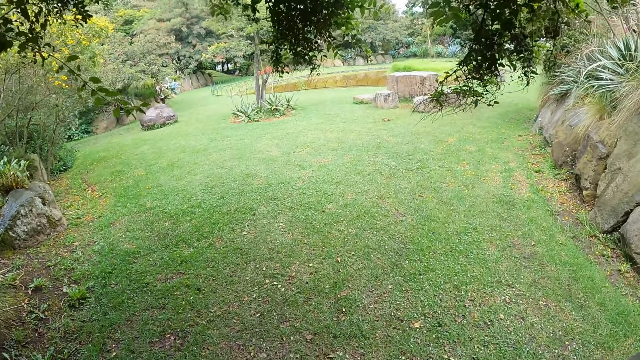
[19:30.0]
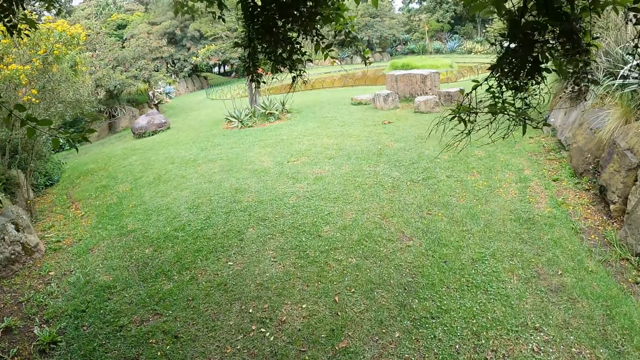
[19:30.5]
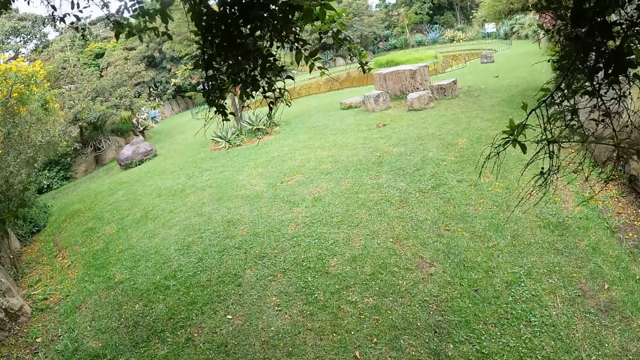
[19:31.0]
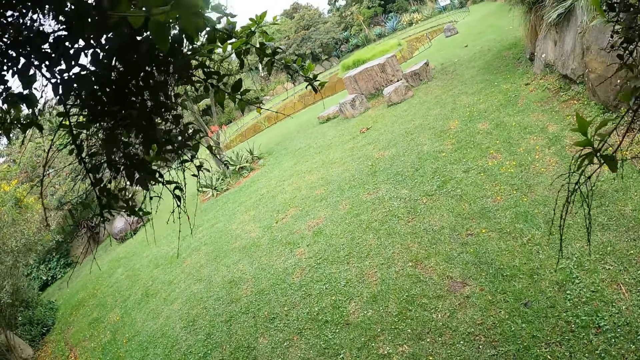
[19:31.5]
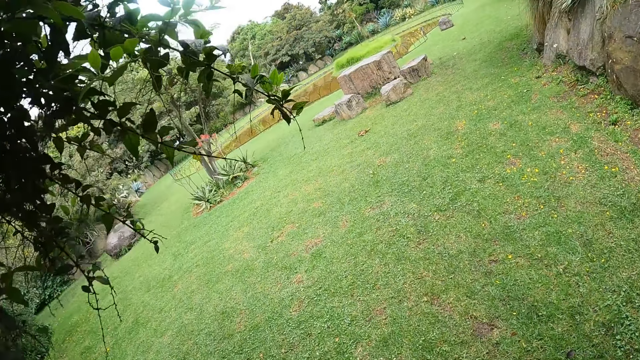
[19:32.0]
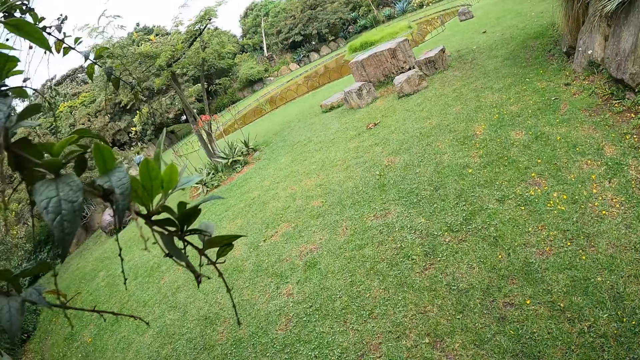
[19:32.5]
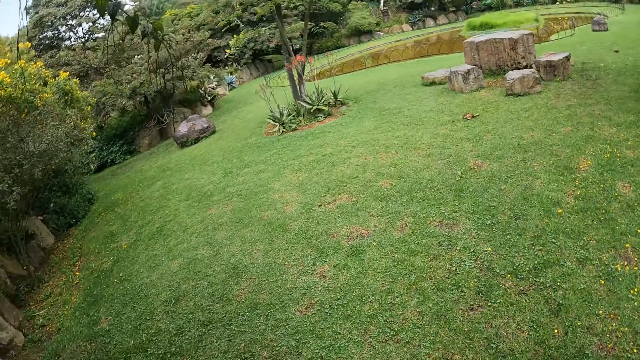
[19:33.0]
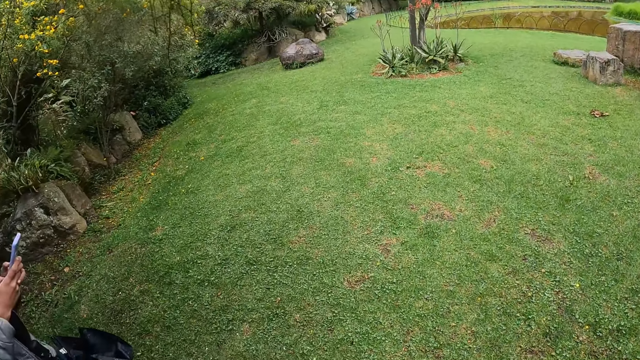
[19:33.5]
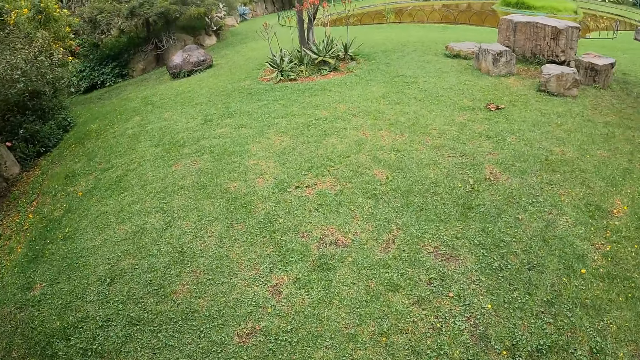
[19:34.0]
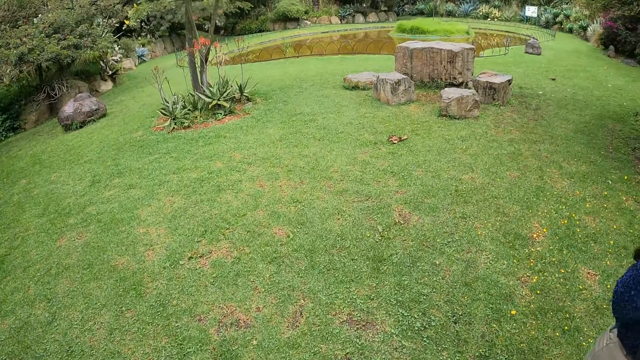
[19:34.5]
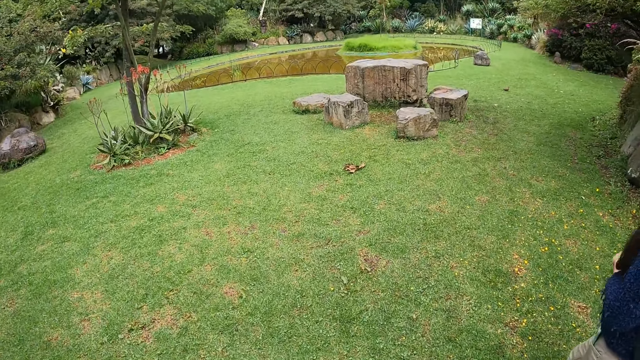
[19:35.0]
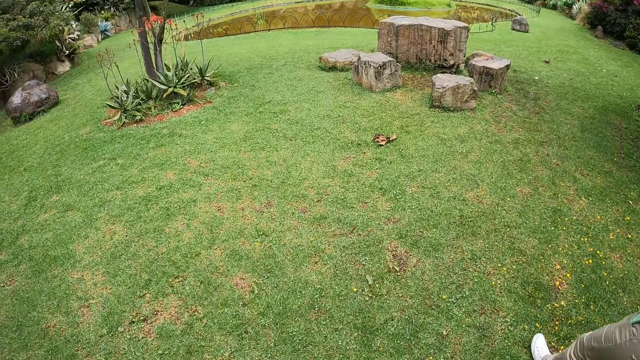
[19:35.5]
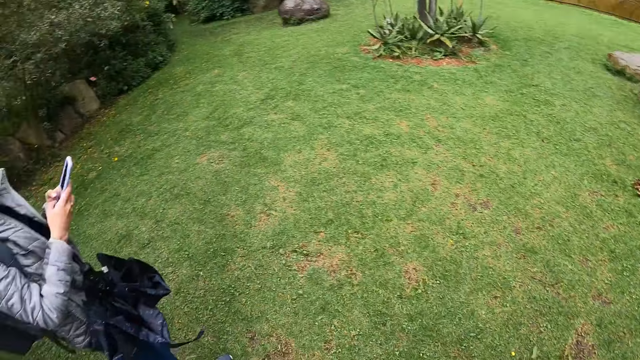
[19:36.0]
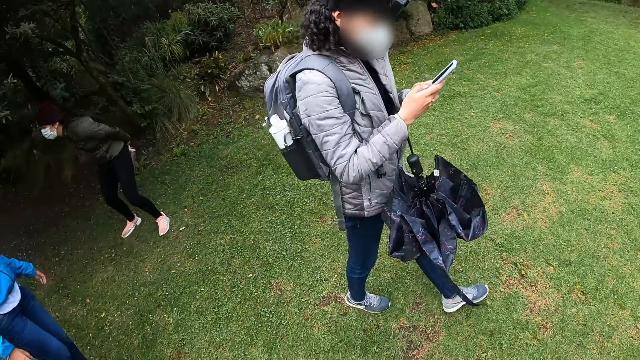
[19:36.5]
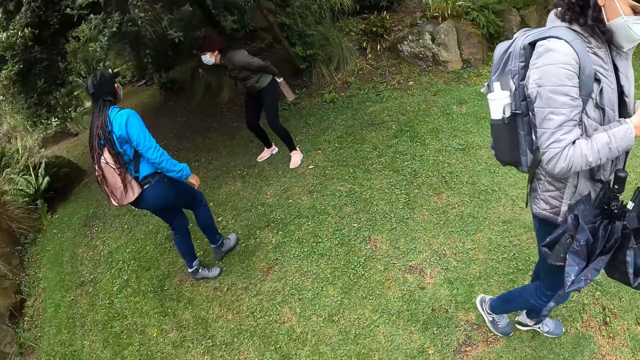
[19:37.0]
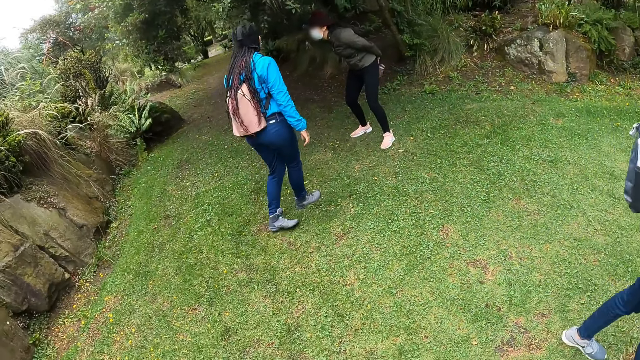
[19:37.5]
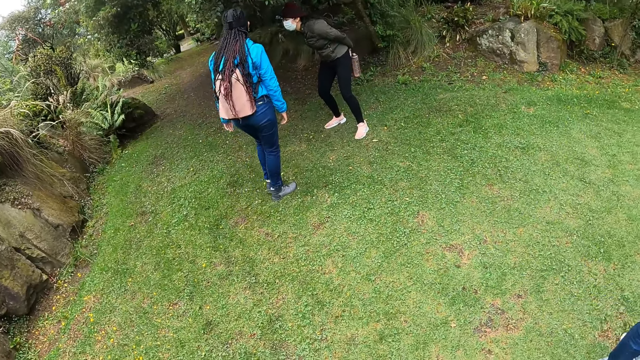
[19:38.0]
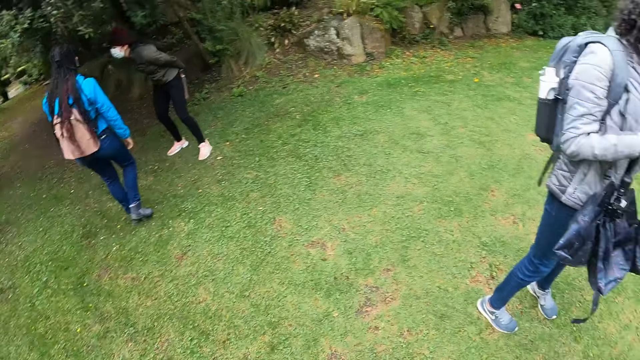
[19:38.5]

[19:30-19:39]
The camera wearer looks around the compound.

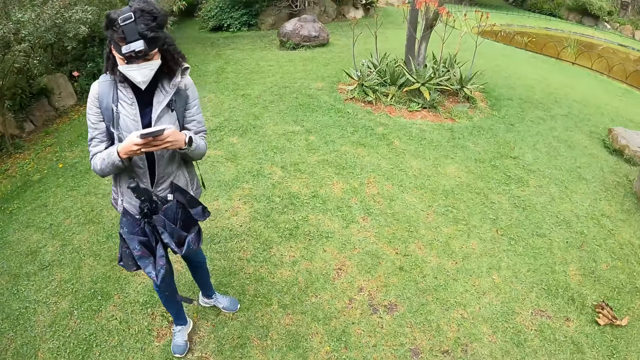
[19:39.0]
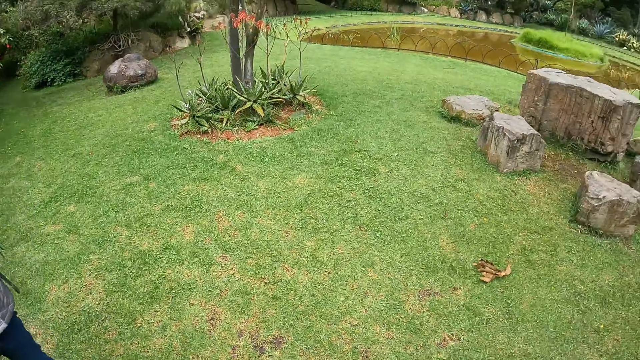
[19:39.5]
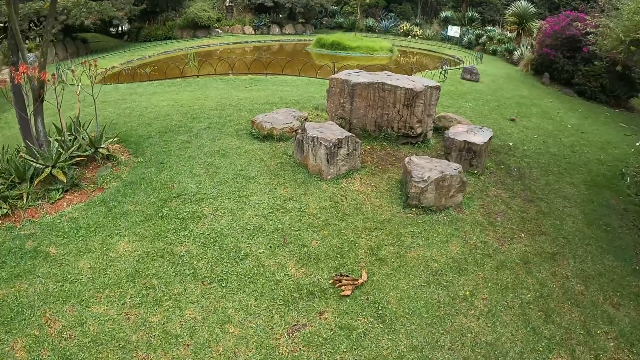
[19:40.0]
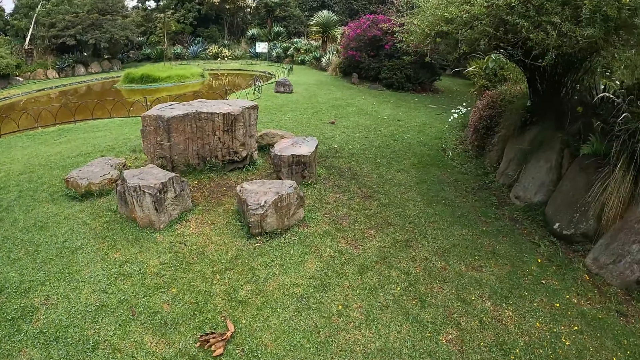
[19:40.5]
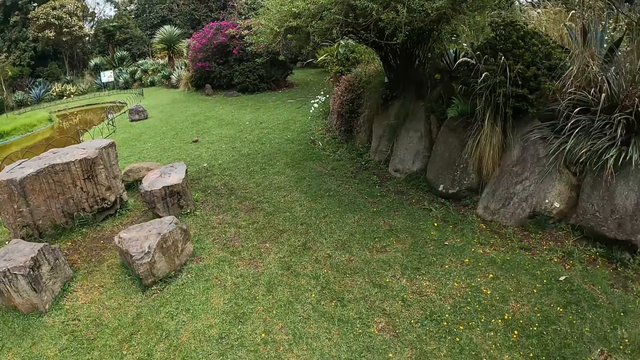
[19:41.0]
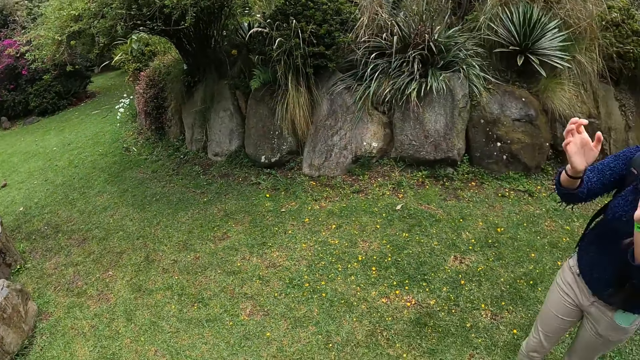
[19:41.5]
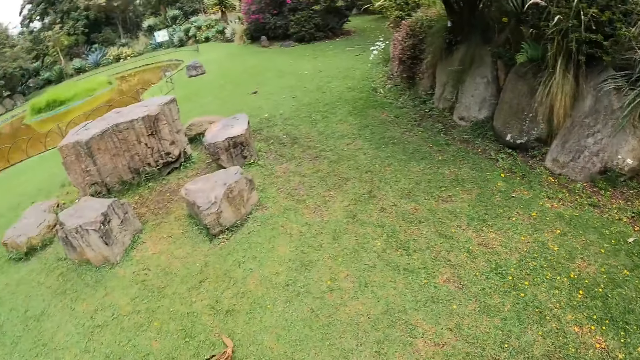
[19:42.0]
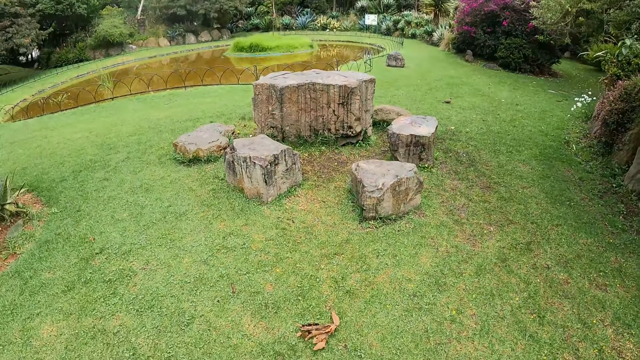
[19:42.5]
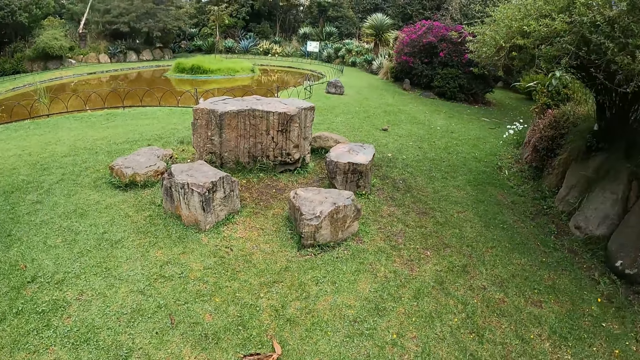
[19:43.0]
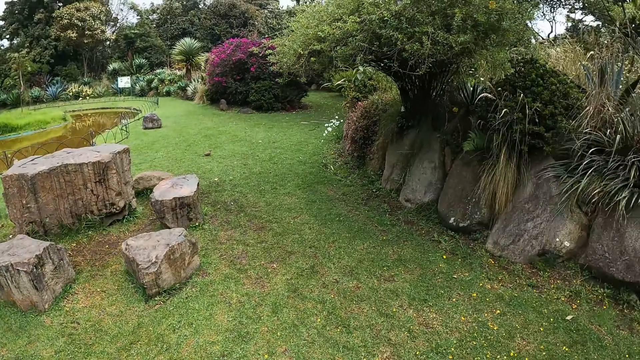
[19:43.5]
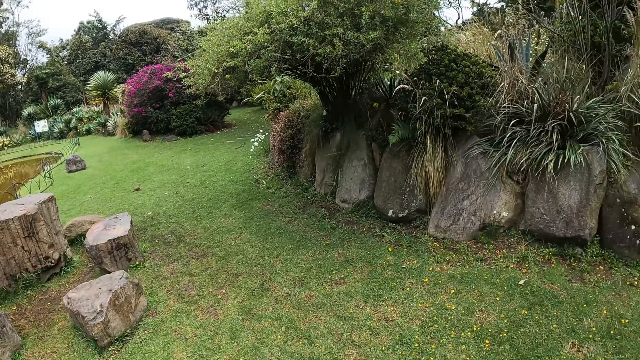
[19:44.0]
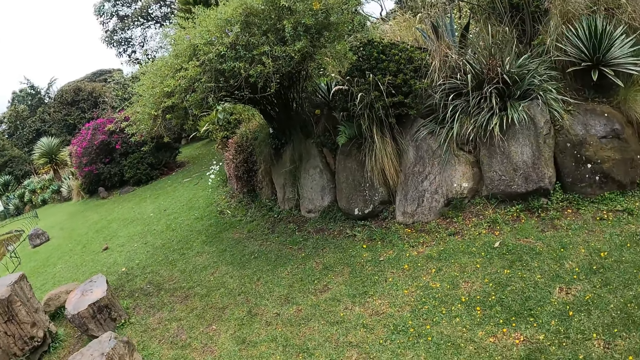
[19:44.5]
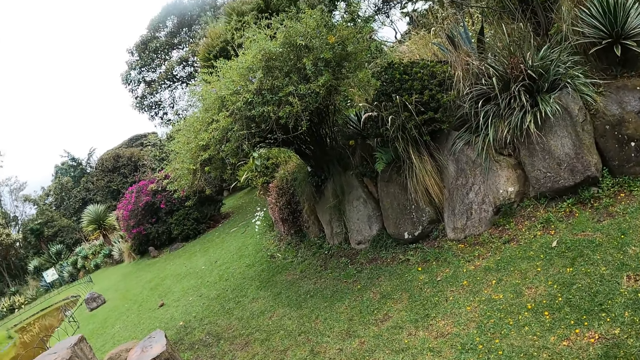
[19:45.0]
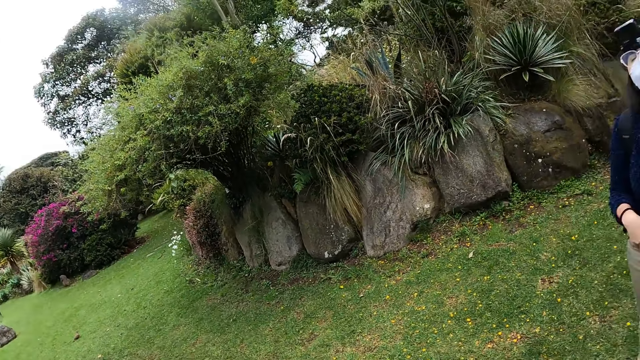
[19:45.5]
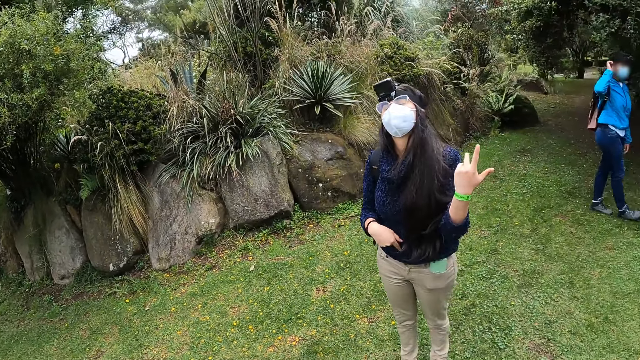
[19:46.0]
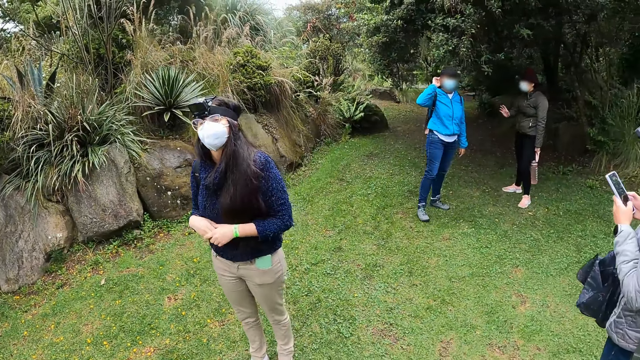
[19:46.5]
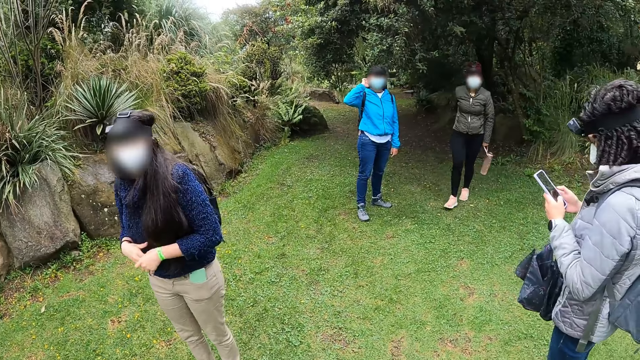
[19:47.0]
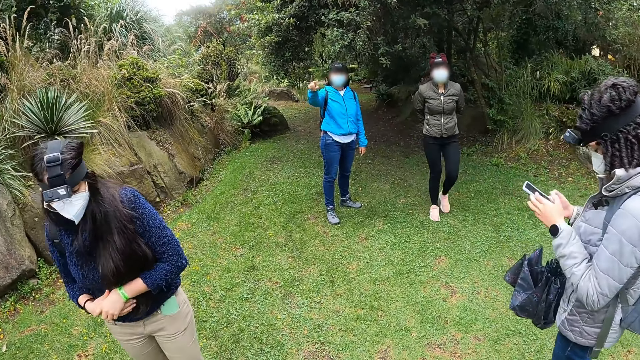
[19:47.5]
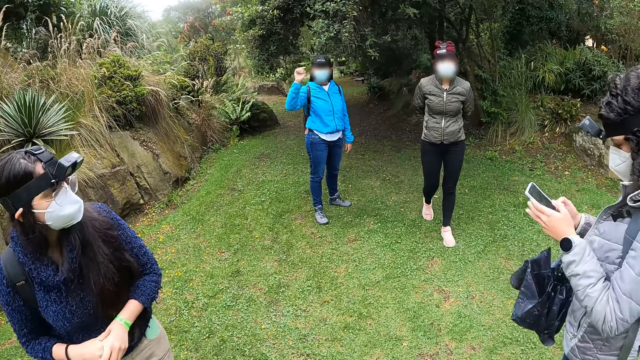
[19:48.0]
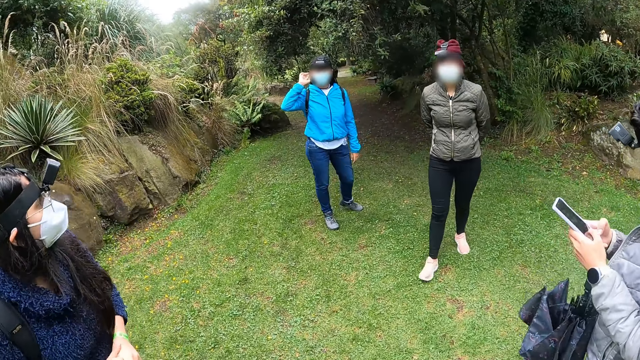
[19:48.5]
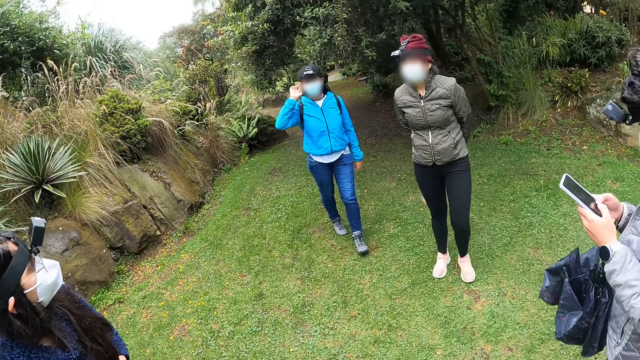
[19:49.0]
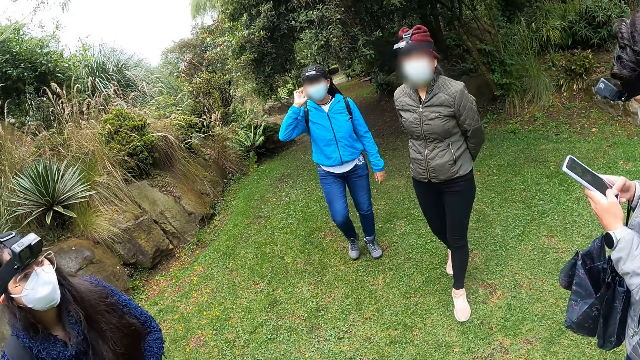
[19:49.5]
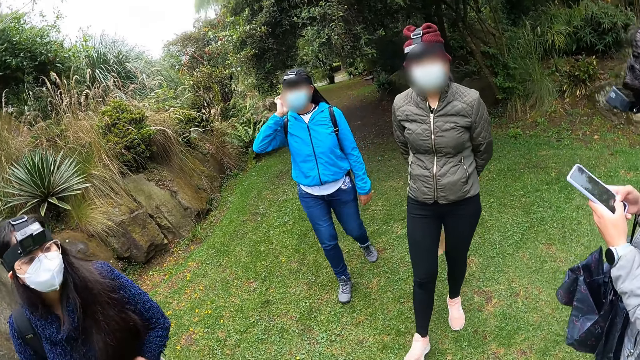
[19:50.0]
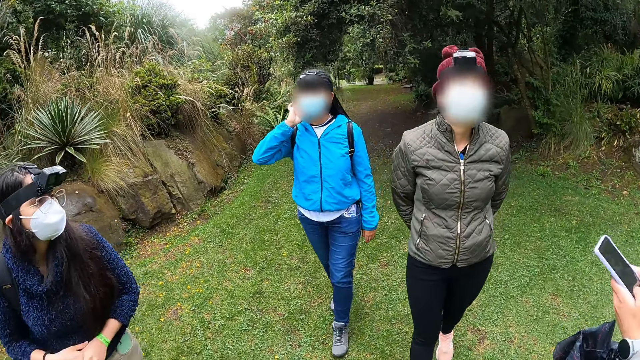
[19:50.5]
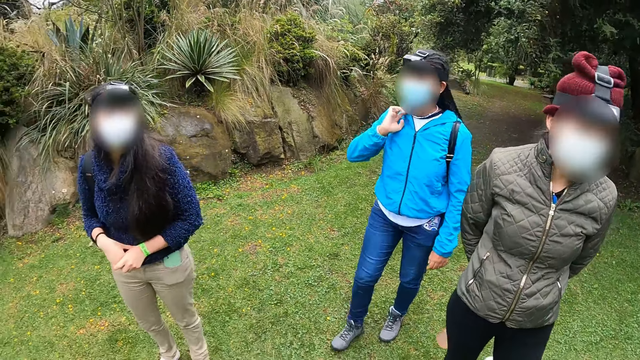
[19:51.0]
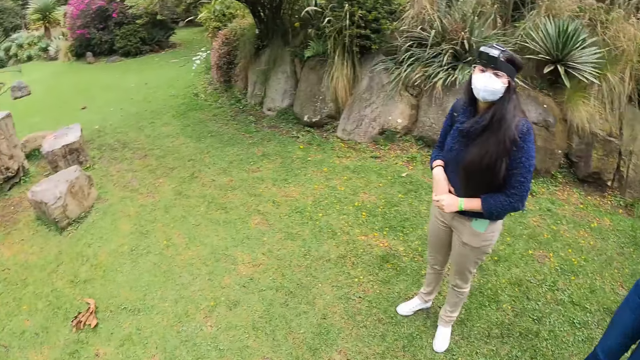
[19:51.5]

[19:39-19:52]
The camera wearer stops walking in the garden. They walk through the grass, move hands, look around the compound, and converse with three women. A woman walks in the garden. Another woman walks in the garden. A third woman operates the phone in both hands with both hands. The third woman removes her left hand from the phone. The third woman holds the phone with both hands. The third woman operates the phone in both hands with both hands.
